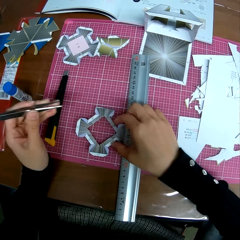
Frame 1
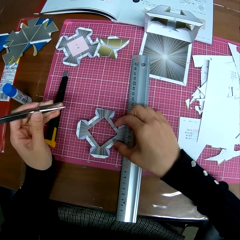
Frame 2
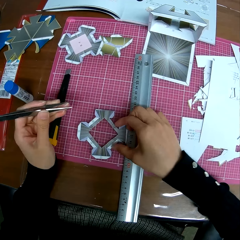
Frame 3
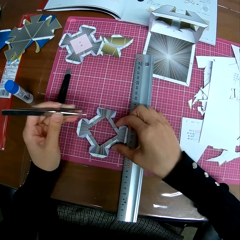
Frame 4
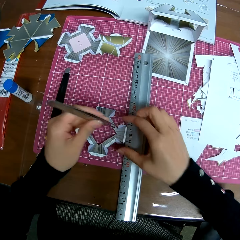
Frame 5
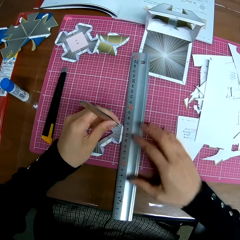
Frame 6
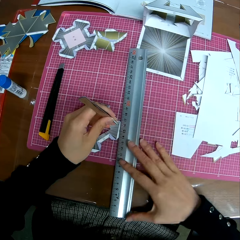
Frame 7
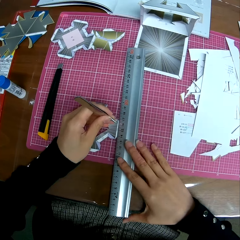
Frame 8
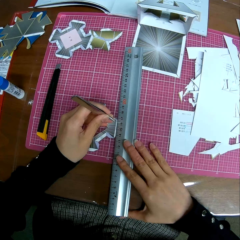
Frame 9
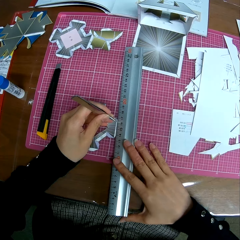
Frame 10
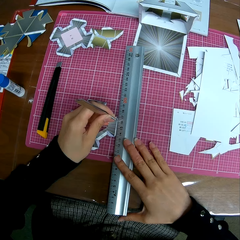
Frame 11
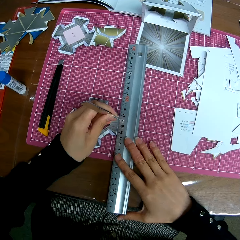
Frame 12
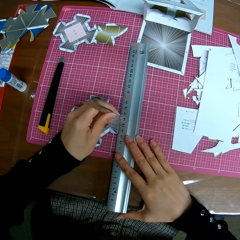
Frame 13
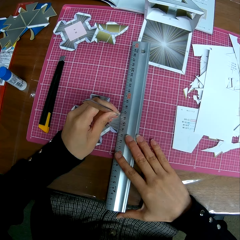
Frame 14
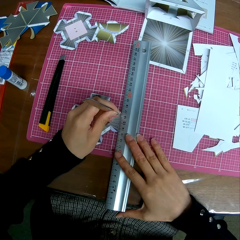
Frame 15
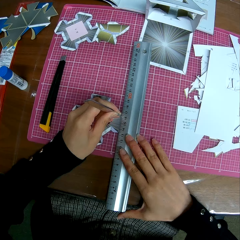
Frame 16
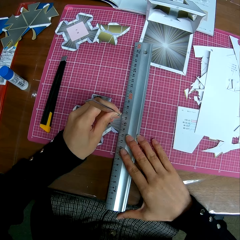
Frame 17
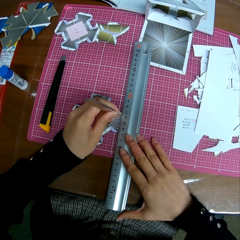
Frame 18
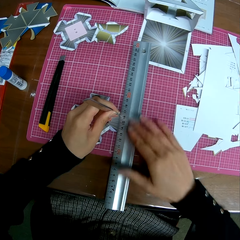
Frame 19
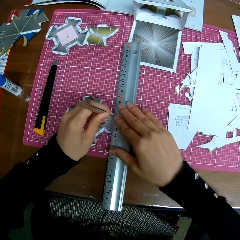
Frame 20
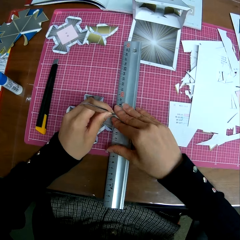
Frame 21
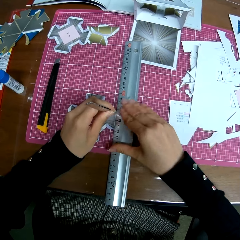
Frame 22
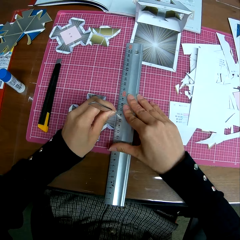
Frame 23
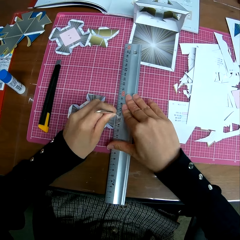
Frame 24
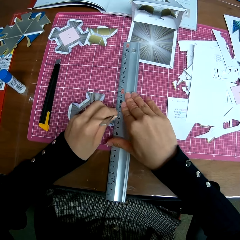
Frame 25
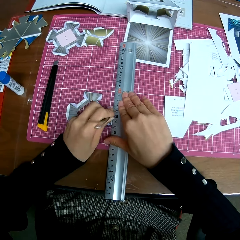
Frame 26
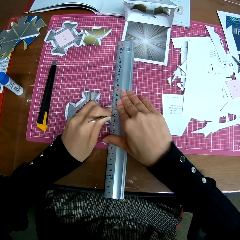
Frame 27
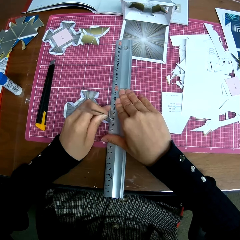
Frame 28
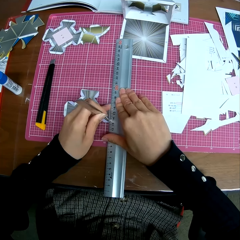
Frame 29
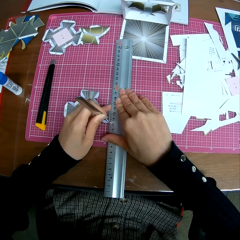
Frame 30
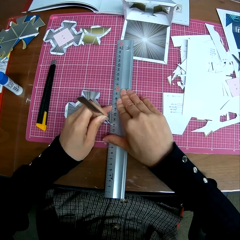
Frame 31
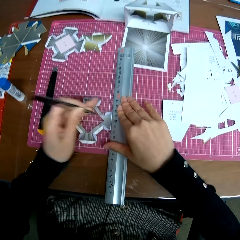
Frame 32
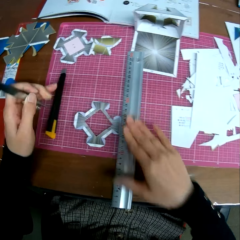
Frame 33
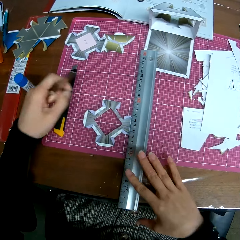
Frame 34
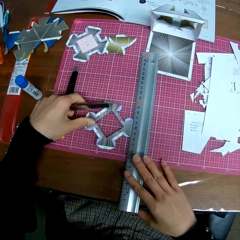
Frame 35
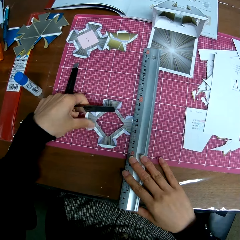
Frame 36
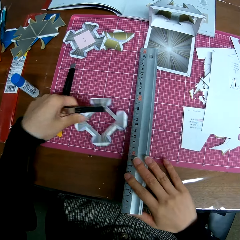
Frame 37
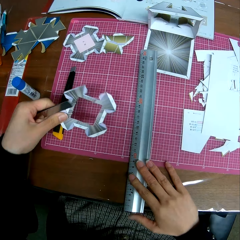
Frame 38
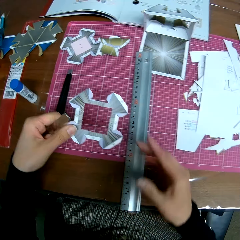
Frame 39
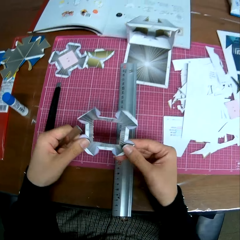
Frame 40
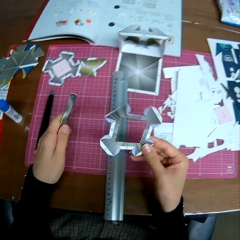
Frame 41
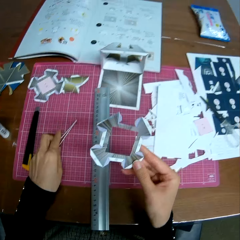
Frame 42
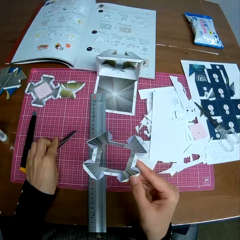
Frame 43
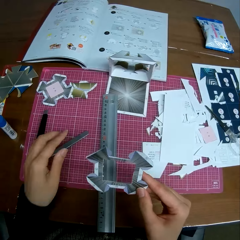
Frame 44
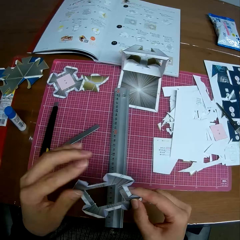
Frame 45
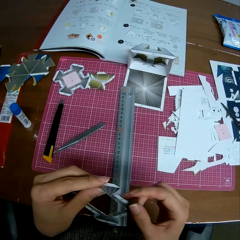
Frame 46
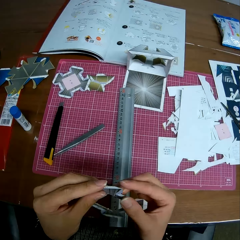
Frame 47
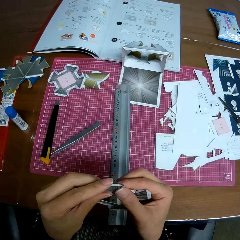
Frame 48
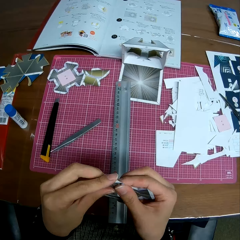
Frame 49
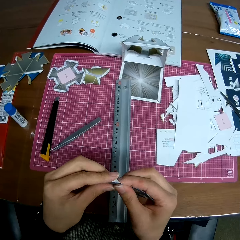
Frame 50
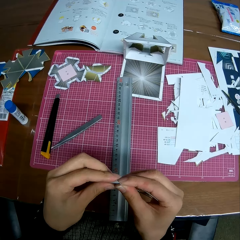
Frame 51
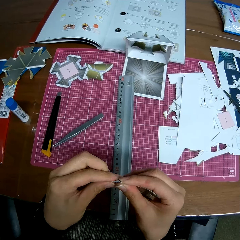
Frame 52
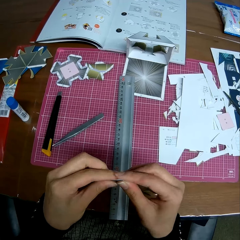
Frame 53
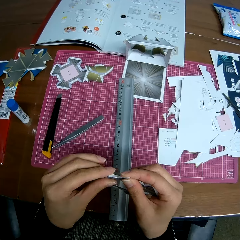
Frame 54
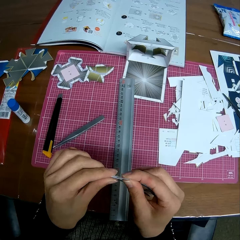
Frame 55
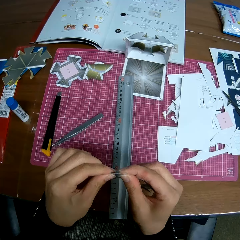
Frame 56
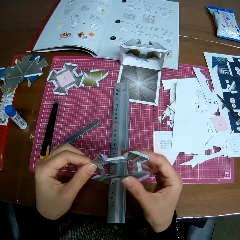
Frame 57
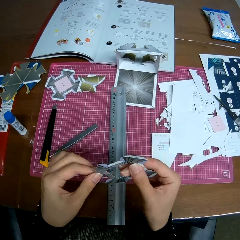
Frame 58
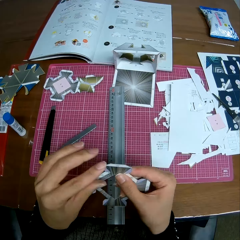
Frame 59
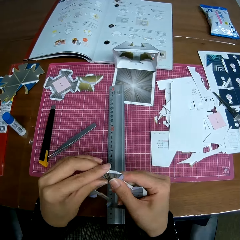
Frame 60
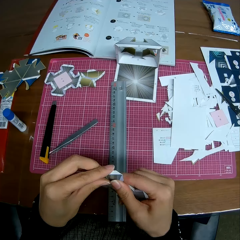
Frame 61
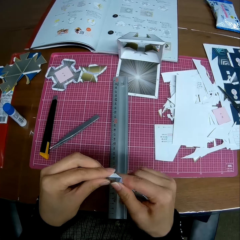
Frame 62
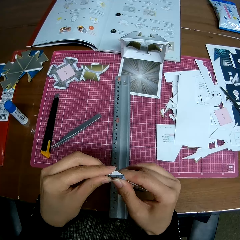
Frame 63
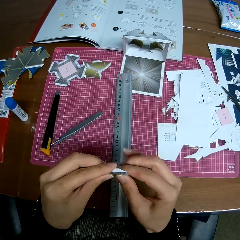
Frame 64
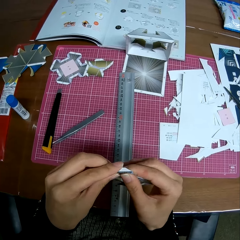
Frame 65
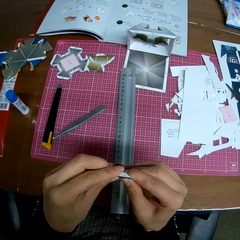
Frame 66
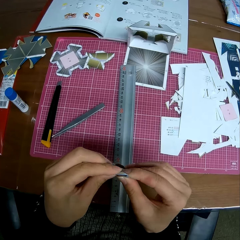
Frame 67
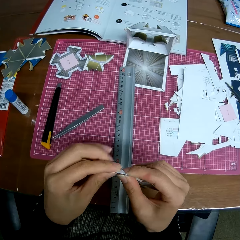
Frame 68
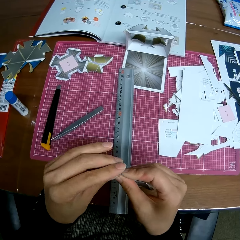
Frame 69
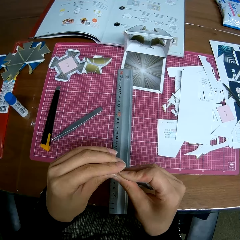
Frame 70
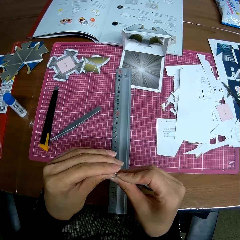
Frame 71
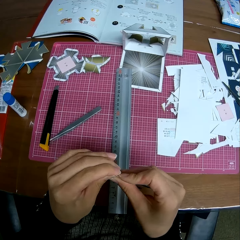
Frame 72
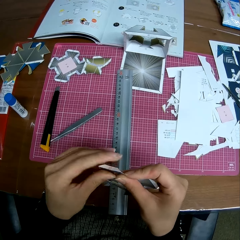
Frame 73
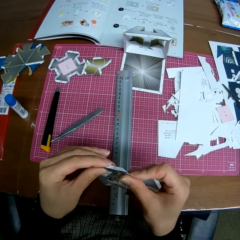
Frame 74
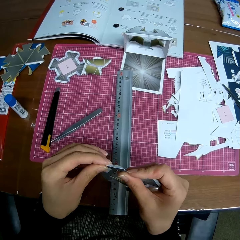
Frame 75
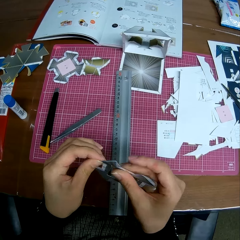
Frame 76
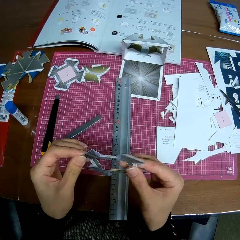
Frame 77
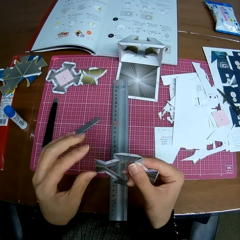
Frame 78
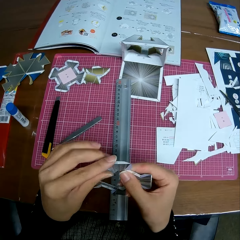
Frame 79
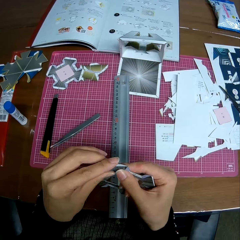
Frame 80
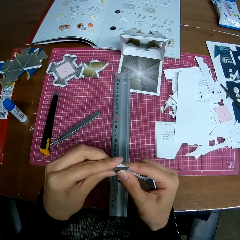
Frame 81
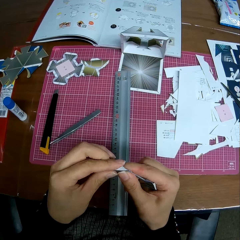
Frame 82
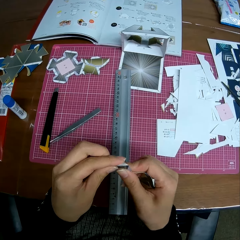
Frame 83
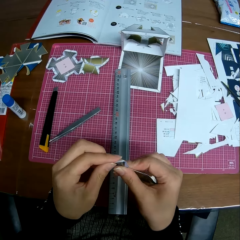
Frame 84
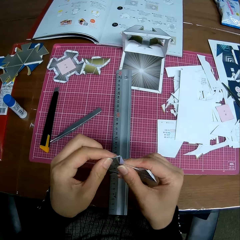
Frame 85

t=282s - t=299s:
The camera wearer adjusts the paper craft or paper model on the table. He puts his right hand on the ruler. He adjusts the ruler with his right hand. He marks the paper craft with the tweezers in his left hand. He picks up the paper craft from the table. He holds the paper model in his hand. He drops the tweezers or cutting knife on the table with his left hand. He folds the edges of the paper craft.

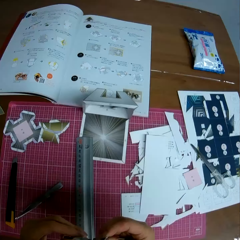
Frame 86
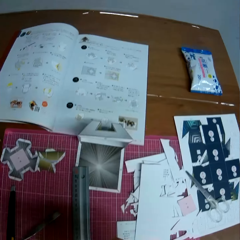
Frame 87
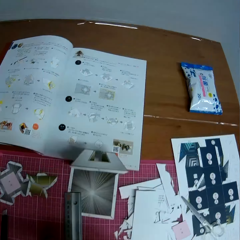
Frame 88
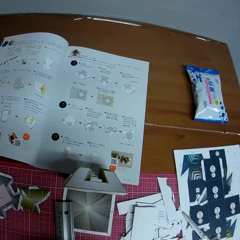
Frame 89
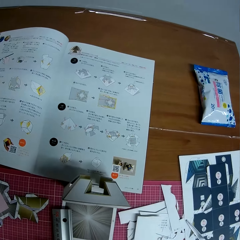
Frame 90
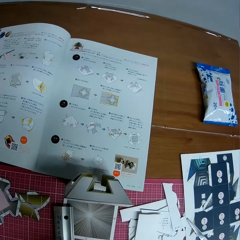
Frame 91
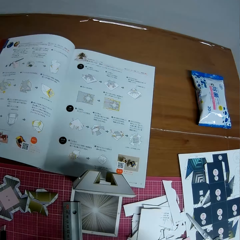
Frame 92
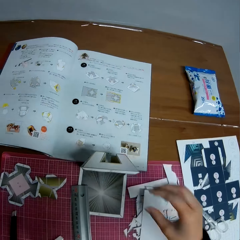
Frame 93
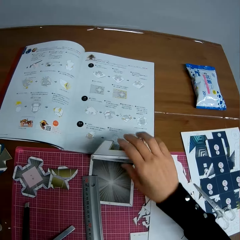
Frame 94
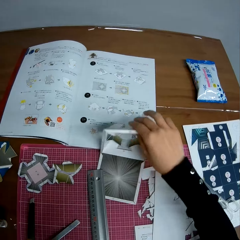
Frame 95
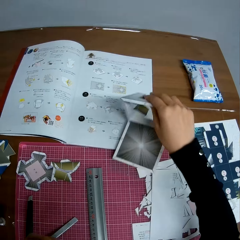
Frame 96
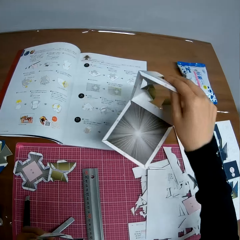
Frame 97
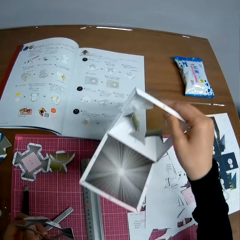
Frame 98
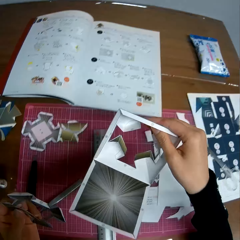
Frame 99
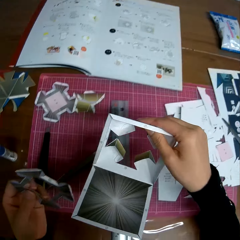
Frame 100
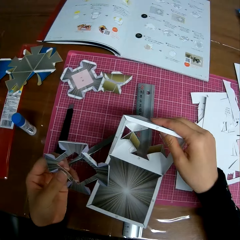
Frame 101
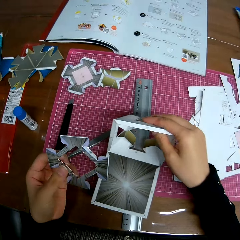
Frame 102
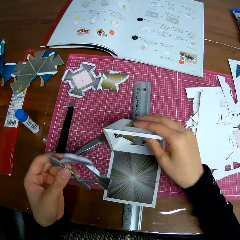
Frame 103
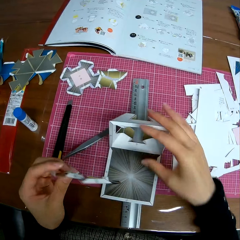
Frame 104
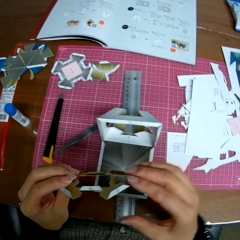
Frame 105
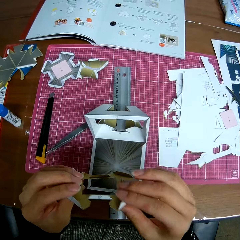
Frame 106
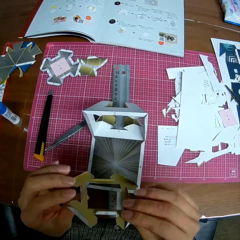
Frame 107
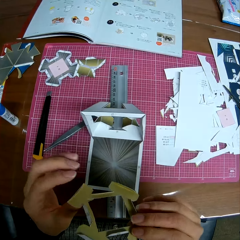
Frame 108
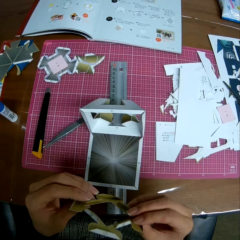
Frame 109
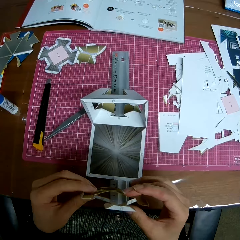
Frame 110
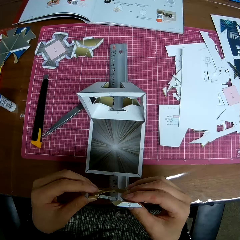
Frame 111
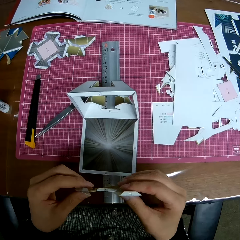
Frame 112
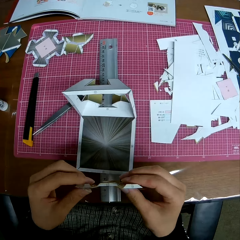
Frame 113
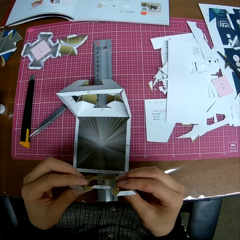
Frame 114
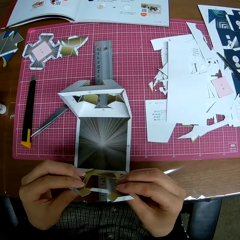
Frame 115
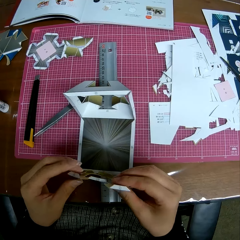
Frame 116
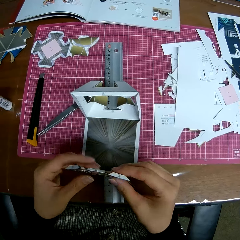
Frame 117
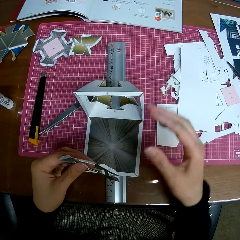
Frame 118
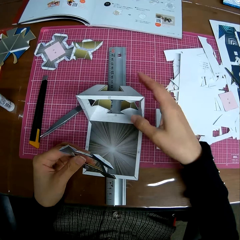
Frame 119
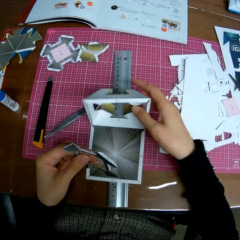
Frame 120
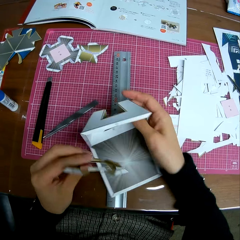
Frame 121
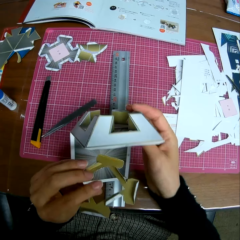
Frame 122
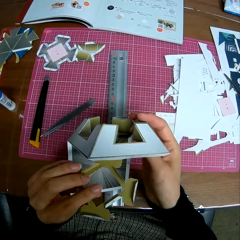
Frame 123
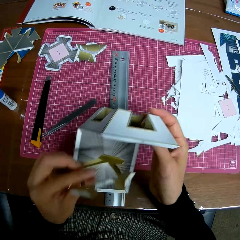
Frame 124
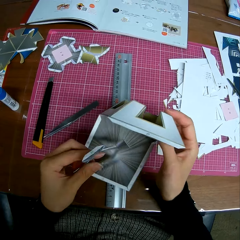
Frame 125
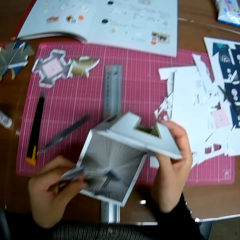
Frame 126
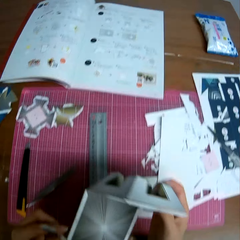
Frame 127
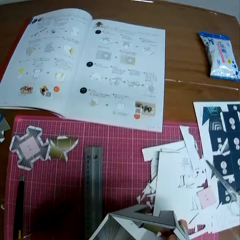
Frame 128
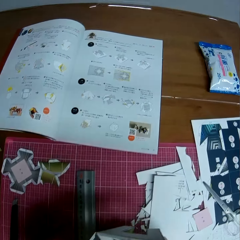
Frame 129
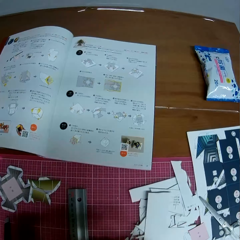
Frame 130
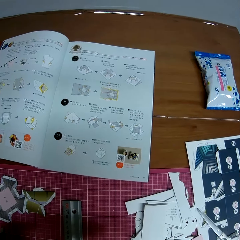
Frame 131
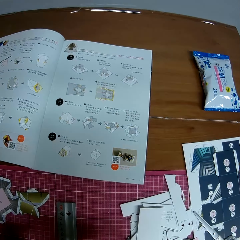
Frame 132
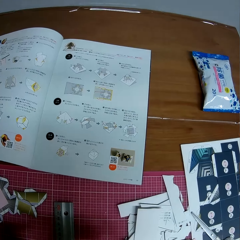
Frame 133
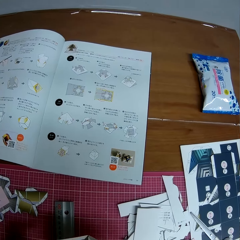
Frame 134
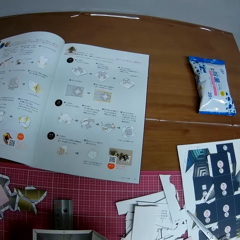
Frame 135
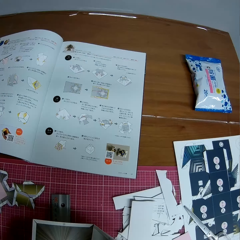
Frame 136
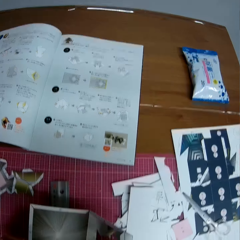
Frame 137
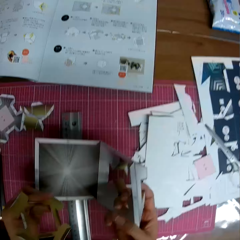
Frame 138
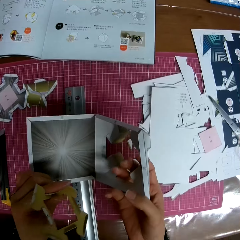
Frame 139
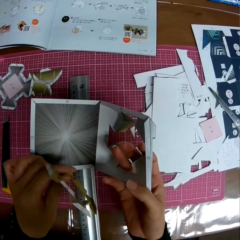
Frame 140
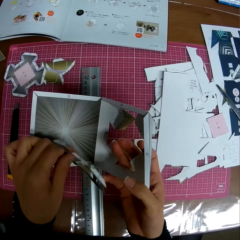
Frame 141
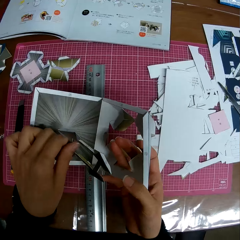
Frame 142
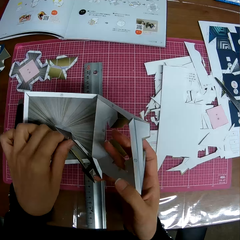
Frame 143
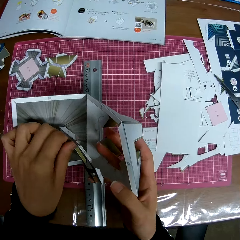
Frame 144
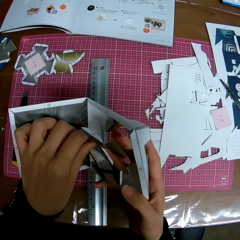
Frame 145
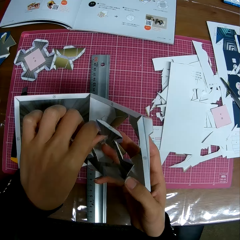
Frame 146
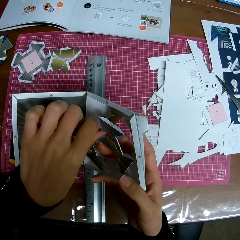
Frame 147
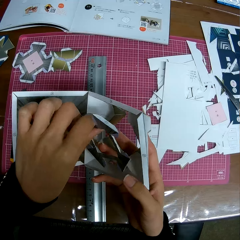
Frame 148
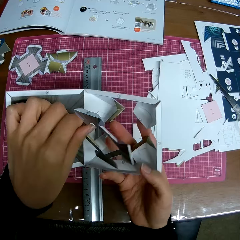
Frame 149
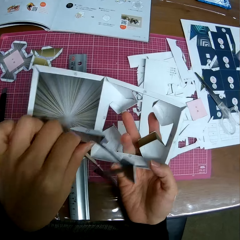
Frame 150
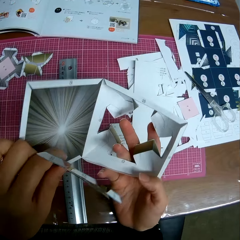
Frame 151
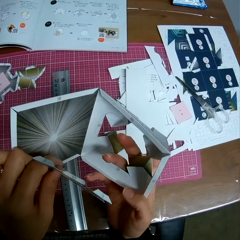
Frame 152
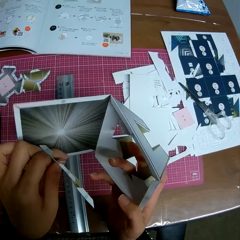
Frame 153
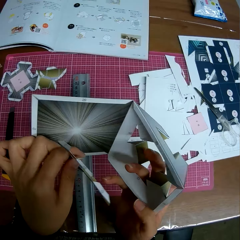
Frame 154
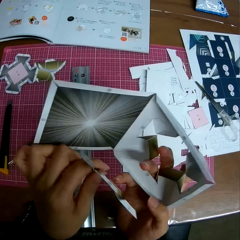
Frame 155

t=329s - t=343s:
The camera wearer looks at the textbook on the table. He picks up another paper craft or model from the table. He holds the model. He drops the paper craft on the table in front of him. He holds the former paper craft with his two hands. He looks at the model. He picks up the paper craft from the table with his right hand. He looks at the textbook on the table. He looks at the paper craft in his two hands.
